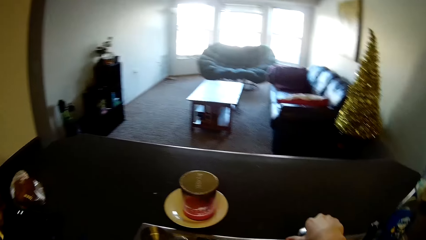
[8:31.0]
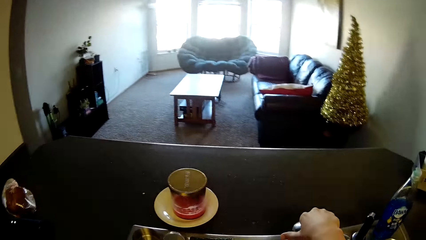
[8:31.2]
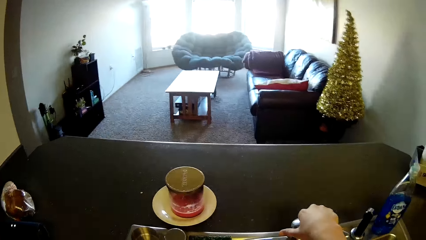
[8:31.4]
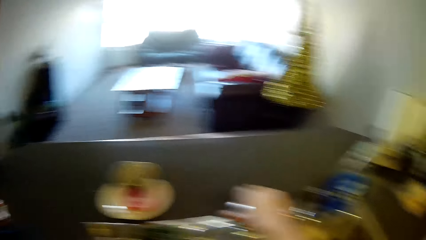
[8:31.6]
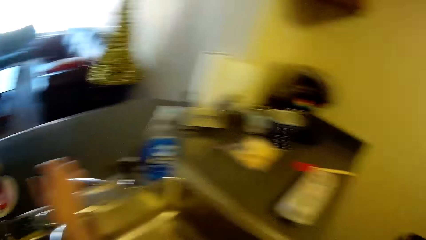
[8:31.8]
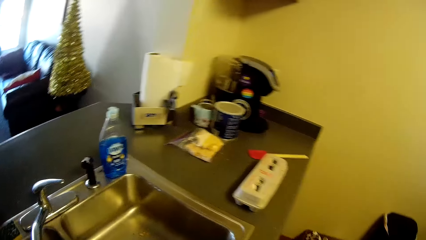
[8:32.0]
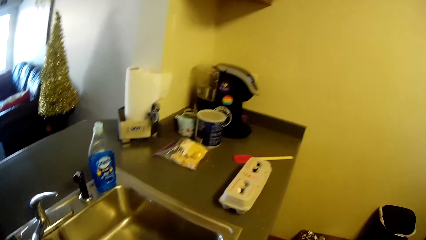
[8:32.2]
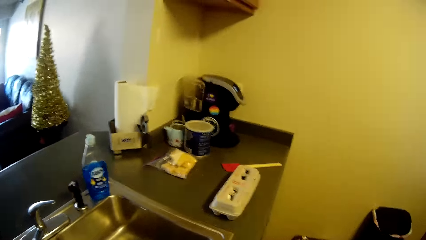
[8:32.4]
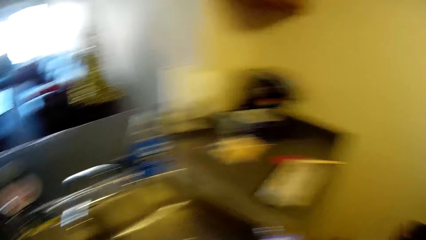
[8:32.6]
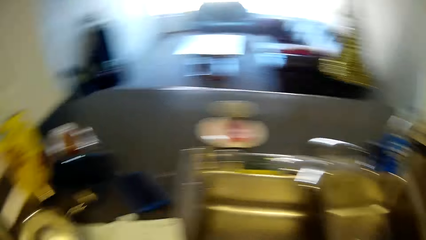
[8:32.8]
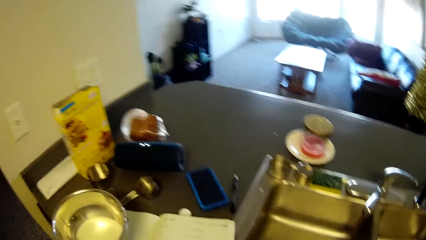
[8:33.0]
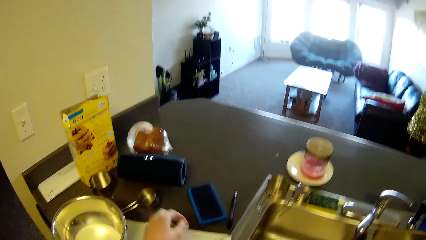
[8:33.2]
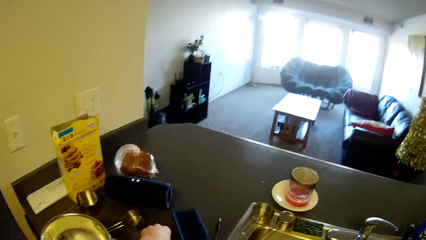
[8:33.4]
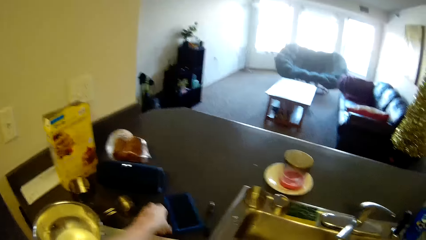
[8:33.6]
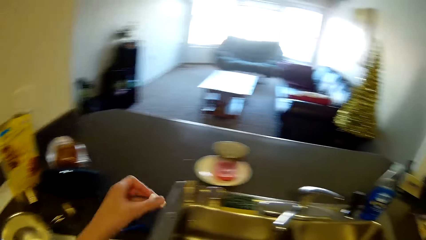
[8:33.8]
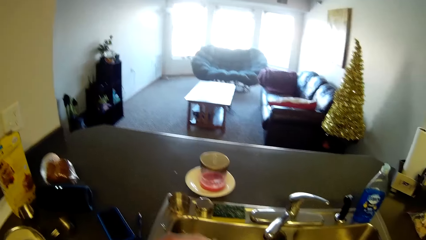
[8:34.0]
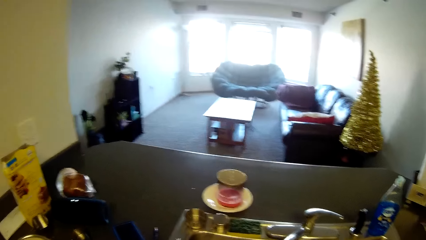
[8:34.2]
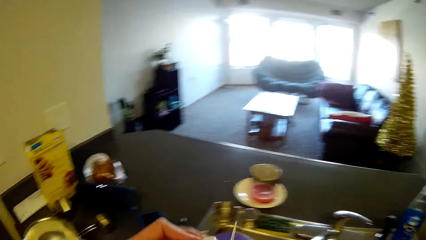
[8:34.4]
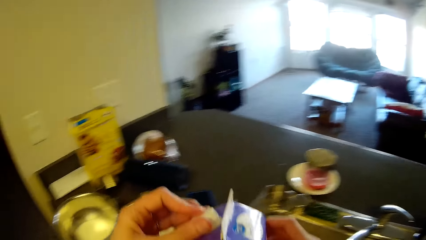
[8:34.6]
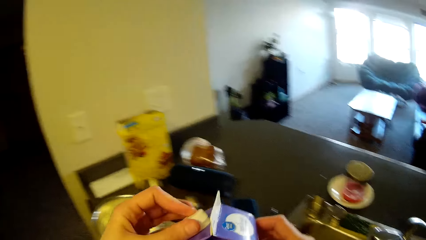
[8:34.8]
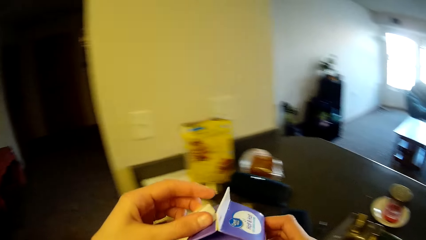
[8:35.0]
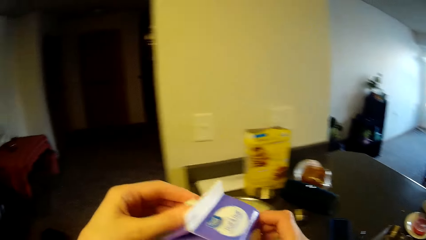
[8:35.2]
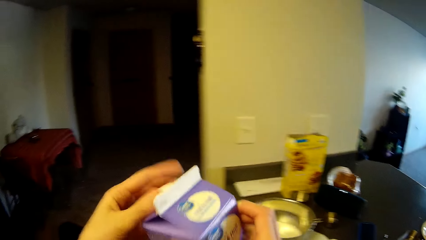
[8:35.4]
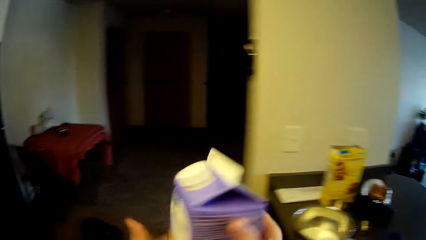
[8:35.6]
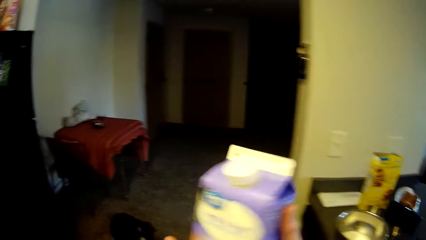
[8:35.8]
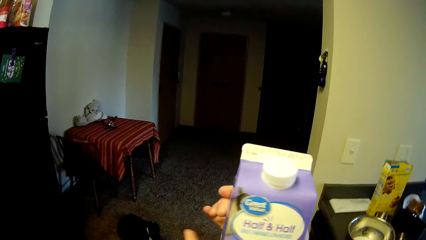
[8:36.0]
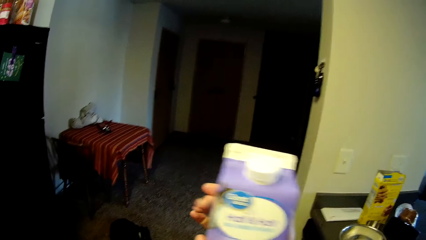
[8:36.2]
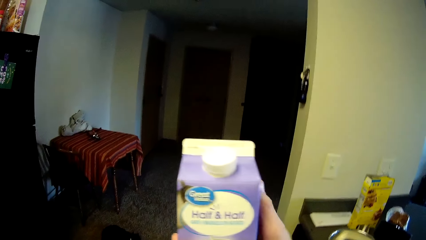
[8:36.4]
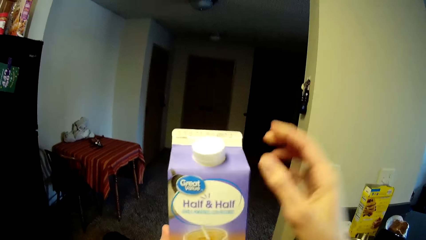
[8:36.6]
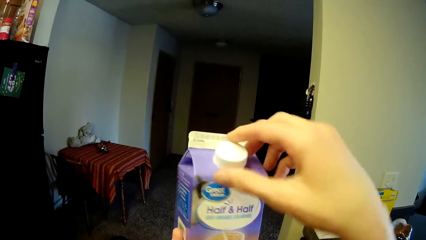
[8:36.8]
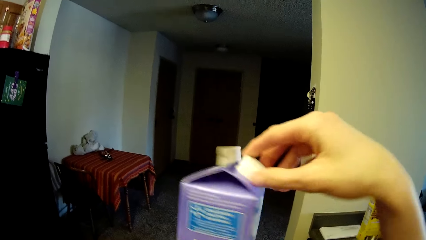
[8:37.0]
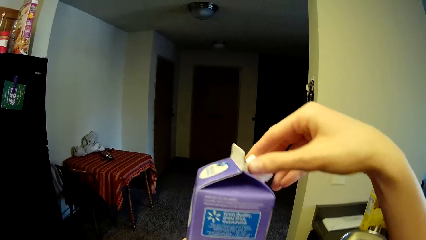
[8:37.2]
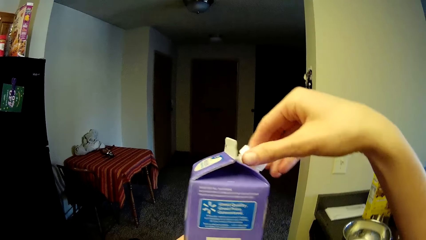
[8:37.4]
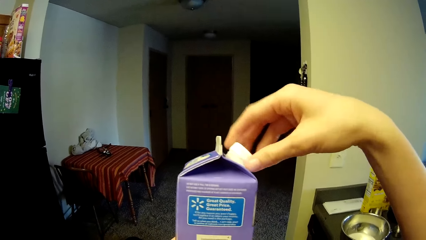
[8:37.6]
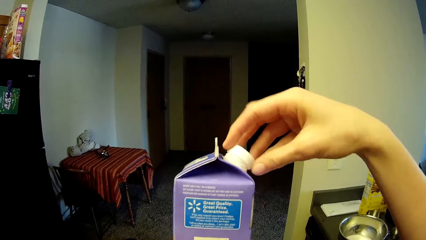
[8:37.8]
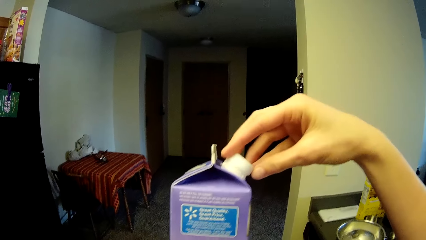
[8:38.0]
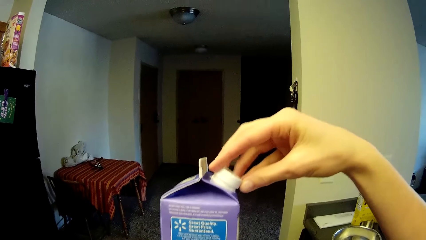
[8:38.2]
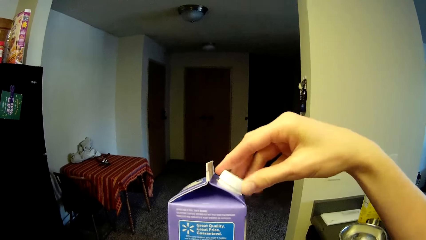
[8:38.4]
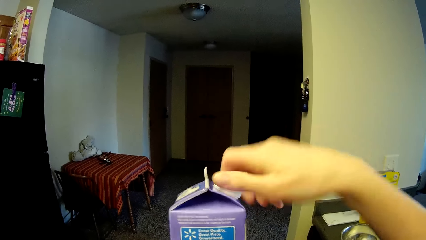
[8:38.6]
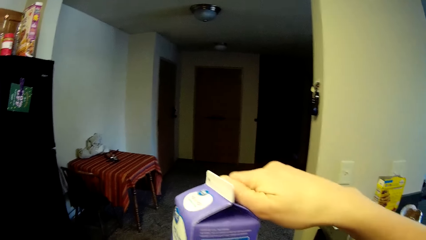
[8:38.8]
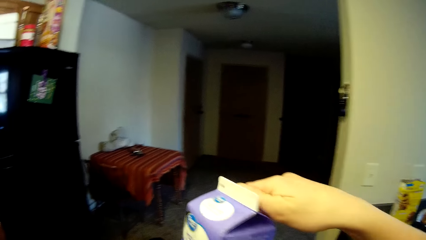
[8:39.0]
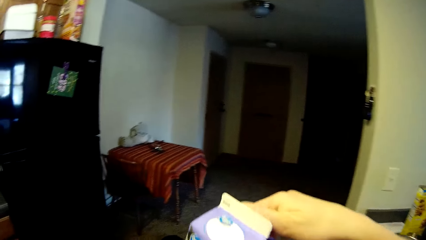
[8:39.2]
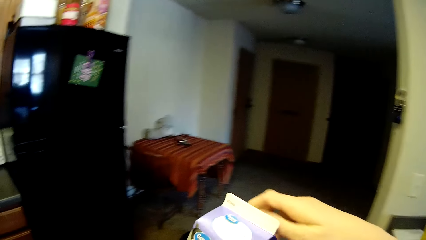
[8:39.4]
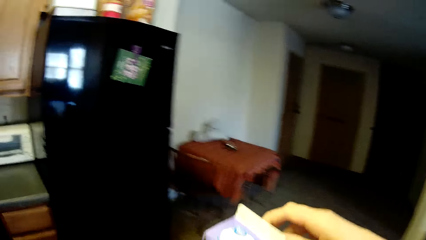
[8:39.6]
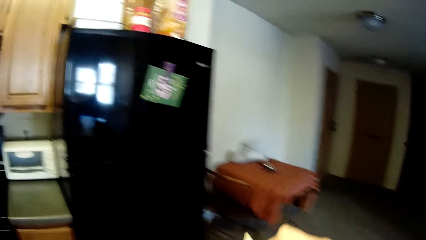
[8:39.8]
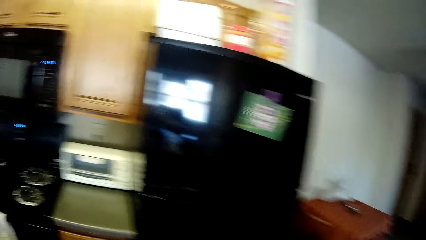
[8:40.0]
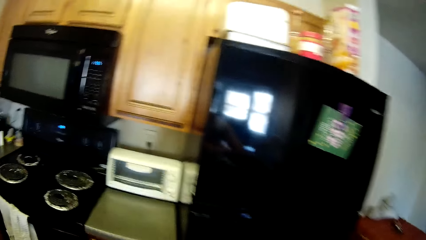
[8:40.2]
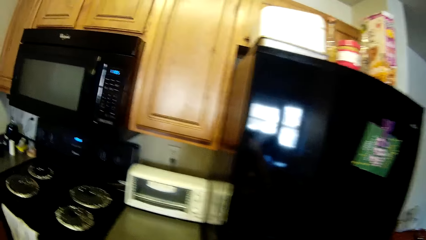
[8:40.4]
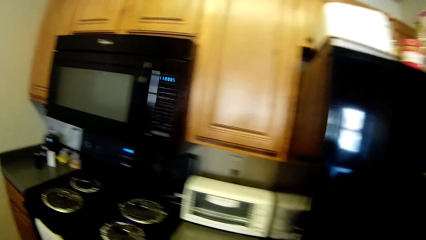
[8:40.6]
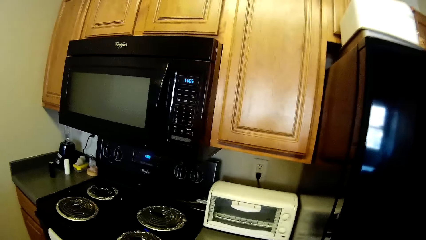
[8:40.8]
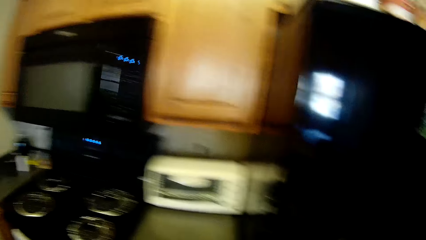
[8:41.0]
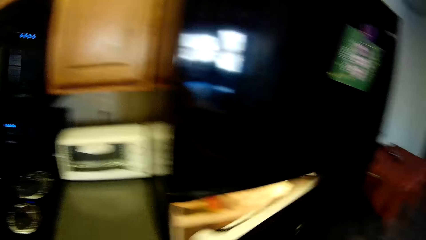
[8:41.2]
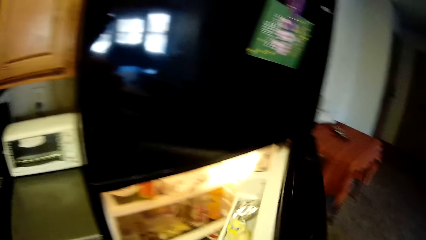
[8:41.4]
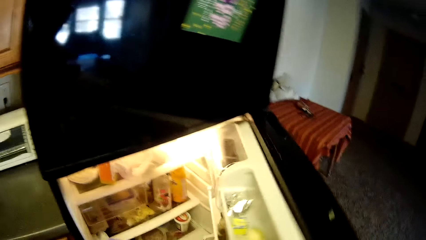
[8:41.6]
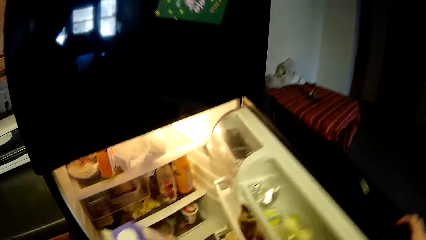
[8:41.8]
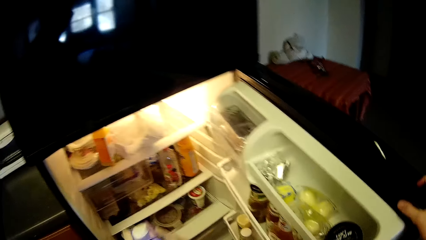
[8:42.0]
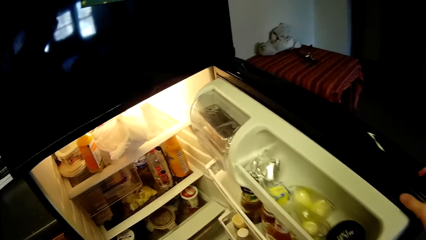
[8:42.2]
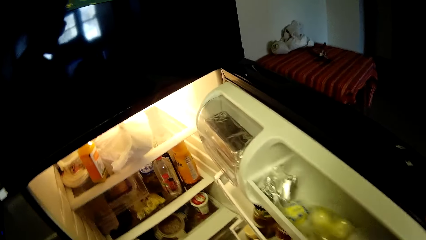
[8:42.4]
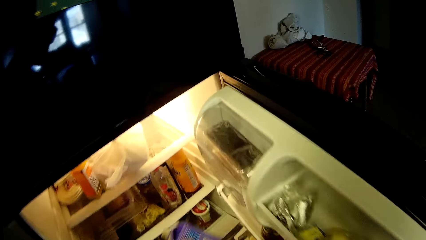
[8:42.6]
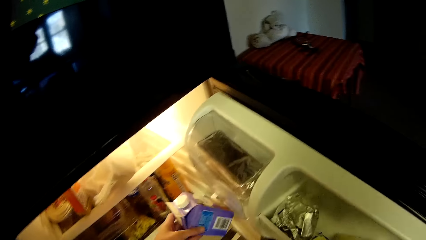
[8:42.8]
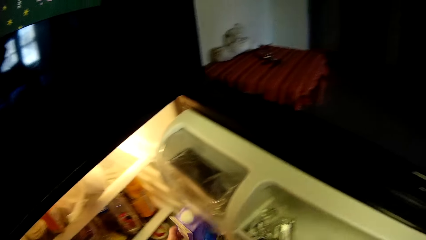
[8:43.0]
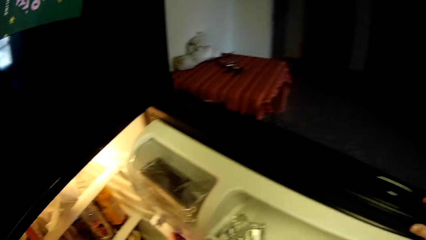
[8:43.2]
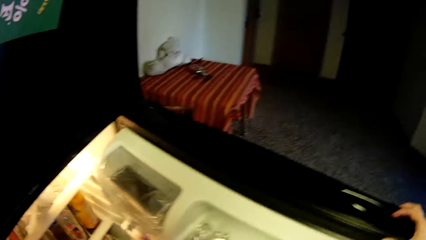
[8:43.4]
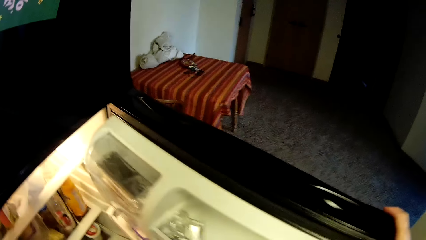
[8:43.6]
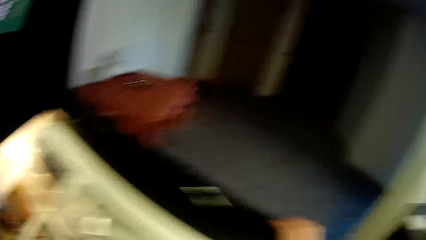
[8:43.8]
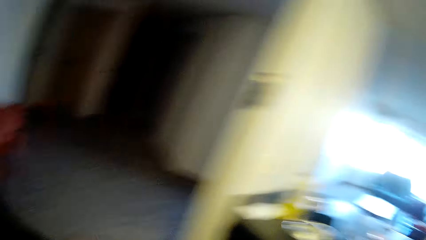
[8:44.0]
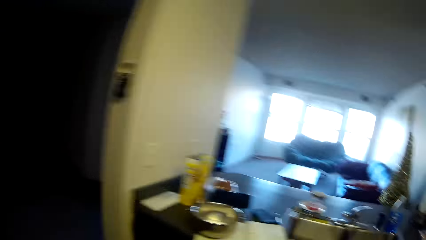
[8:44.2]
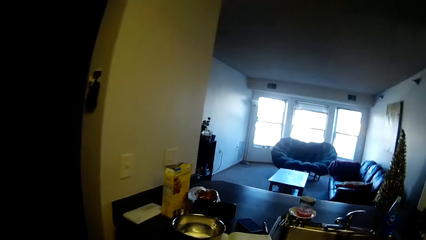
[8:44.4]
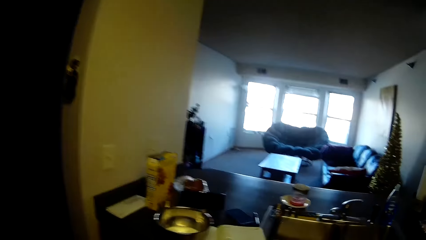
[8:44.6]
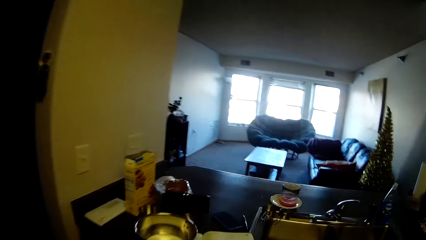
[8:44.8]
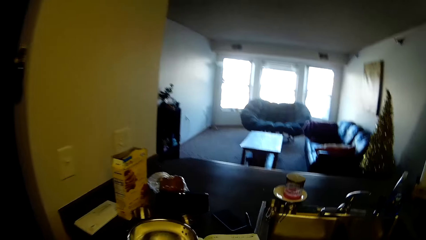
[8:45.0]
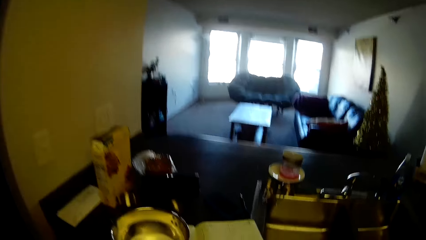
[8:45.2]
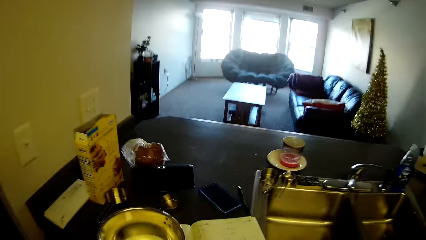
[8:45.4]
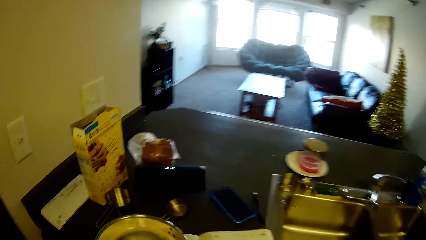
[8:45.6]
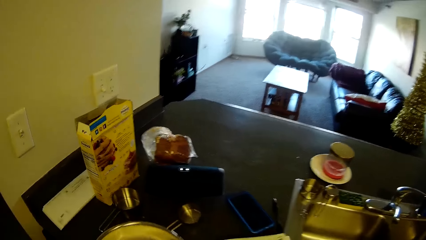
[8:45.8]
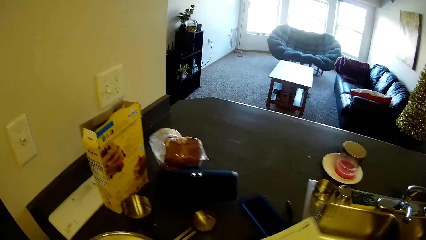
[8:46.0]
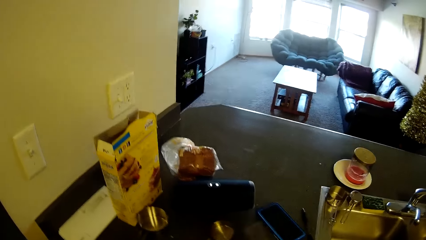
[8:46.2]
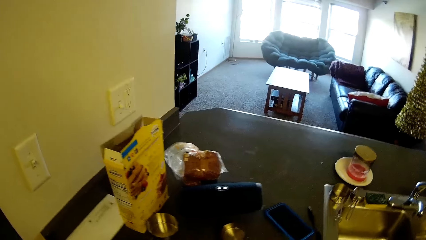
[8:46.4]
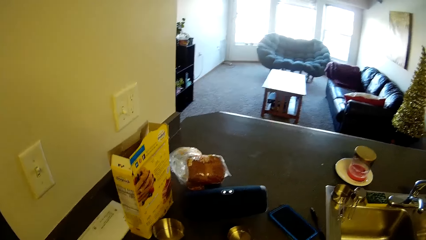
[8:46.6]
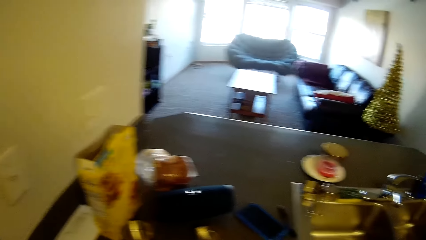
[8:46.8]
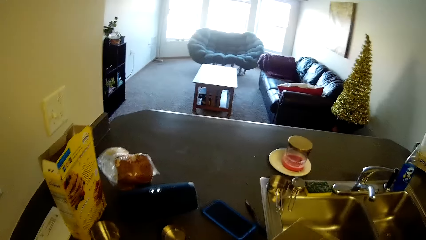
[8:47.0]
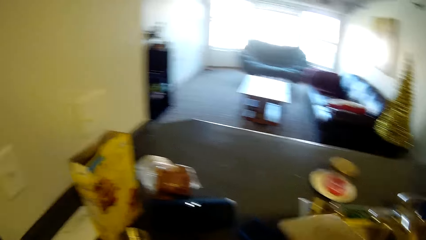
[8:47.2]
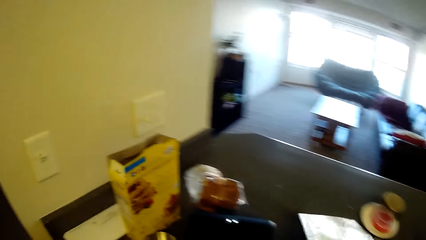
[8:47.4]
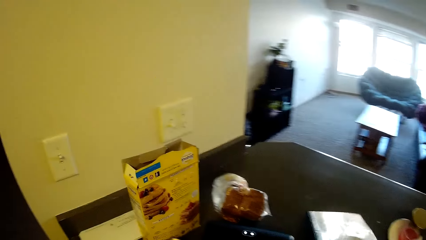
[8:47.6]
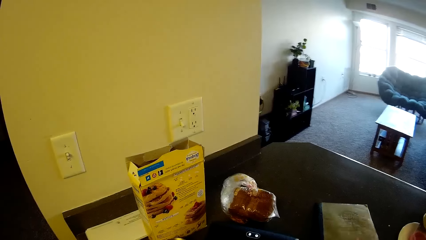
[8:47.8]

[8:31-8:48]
The camera wearer closes the tap. They pick up the cover of the carton of milk. They cover the carton of milk with its cover. They turn the carton of milk slightly. They tighten the cover of the carton of milk. They walk towards the fridge. They open the fridge. They place the carton of milk in the fridge. They walk towards the slab. They close the fridge. They carry the stainless bowl from the slab. They close the book. They move the book on the slab.
